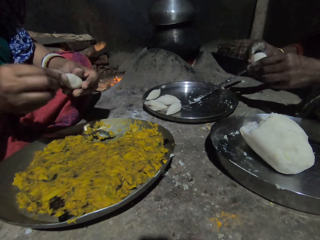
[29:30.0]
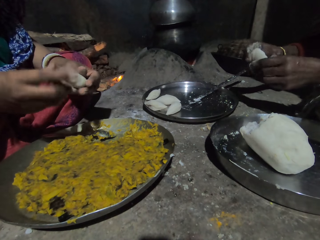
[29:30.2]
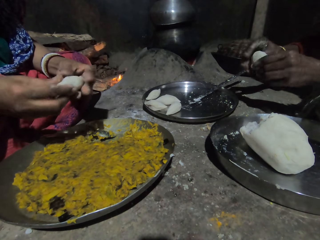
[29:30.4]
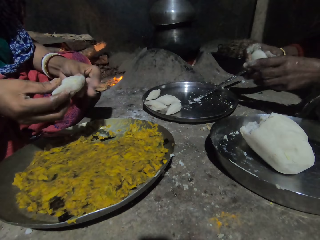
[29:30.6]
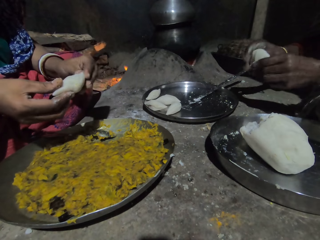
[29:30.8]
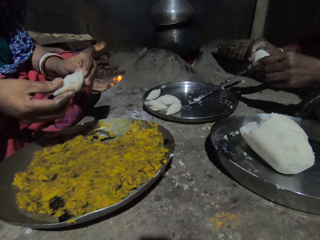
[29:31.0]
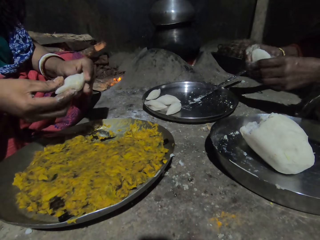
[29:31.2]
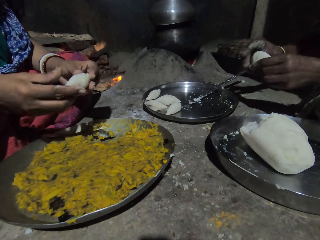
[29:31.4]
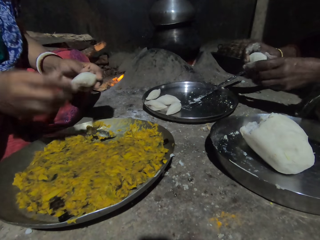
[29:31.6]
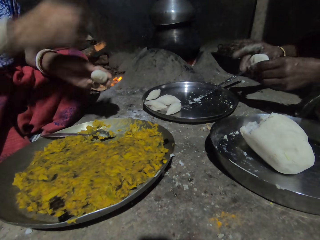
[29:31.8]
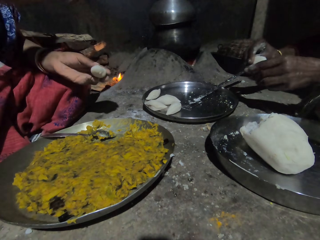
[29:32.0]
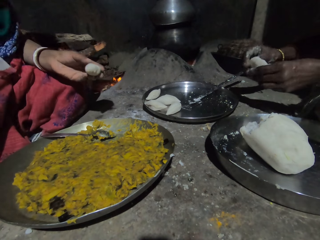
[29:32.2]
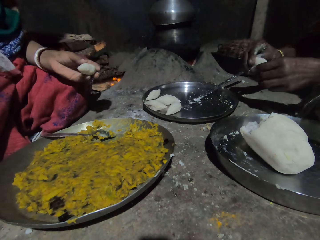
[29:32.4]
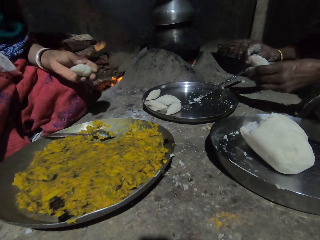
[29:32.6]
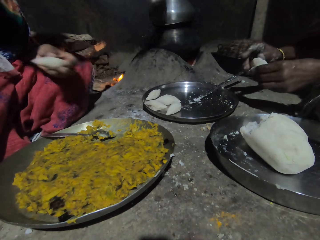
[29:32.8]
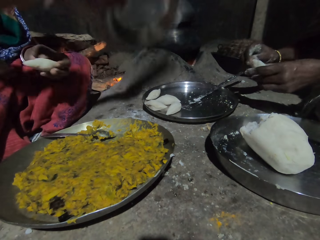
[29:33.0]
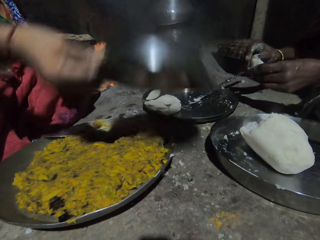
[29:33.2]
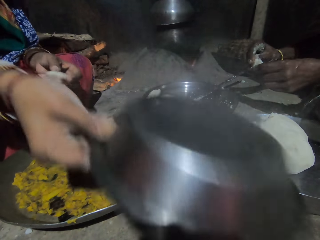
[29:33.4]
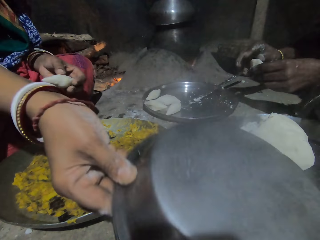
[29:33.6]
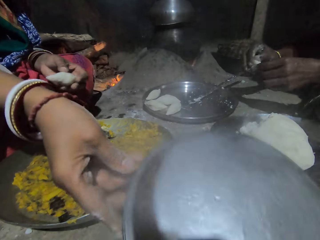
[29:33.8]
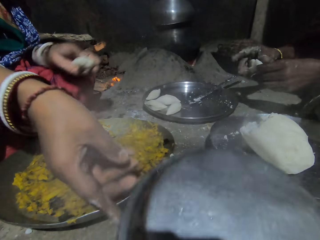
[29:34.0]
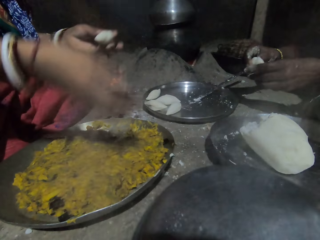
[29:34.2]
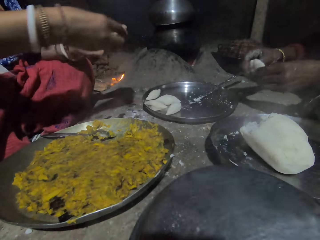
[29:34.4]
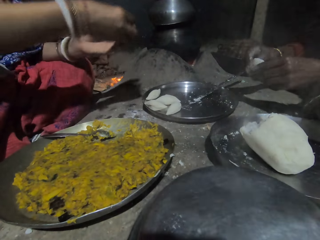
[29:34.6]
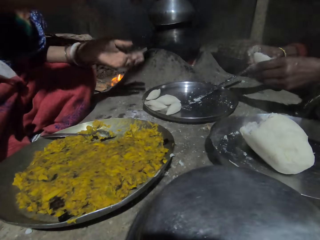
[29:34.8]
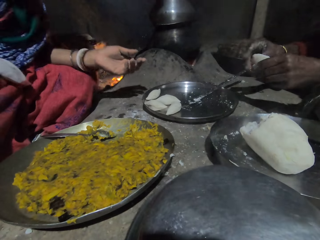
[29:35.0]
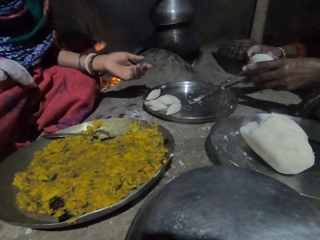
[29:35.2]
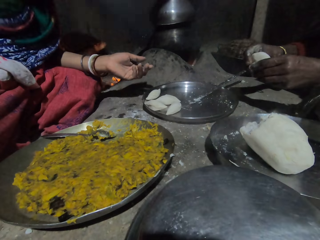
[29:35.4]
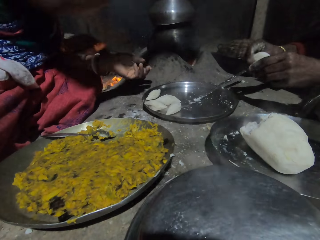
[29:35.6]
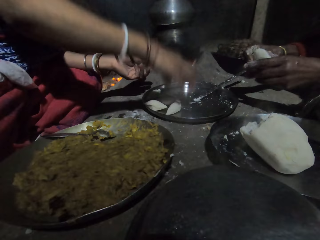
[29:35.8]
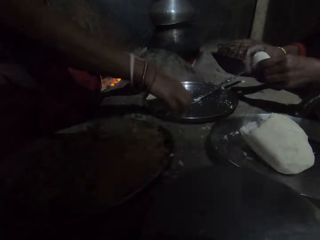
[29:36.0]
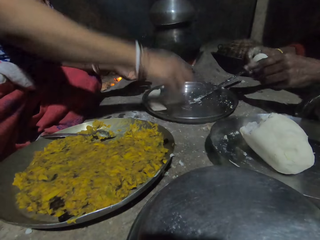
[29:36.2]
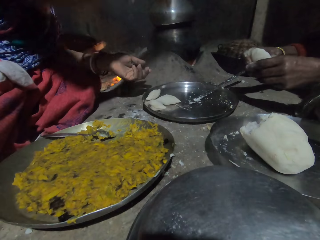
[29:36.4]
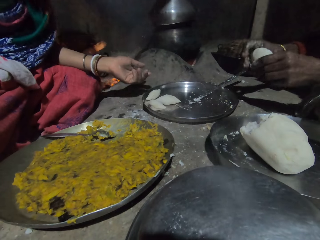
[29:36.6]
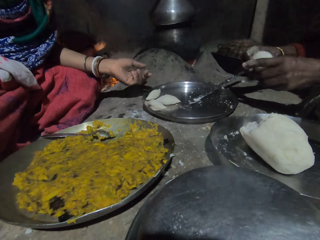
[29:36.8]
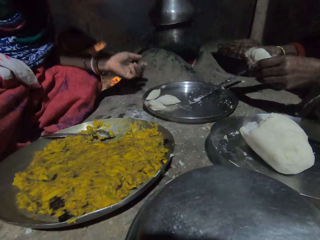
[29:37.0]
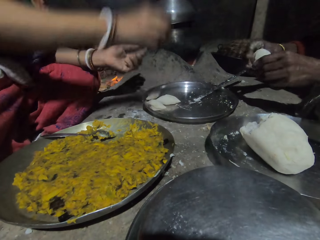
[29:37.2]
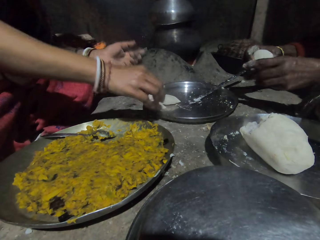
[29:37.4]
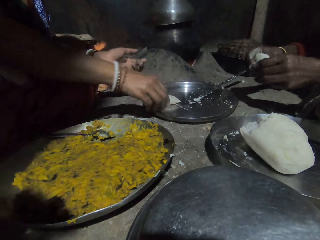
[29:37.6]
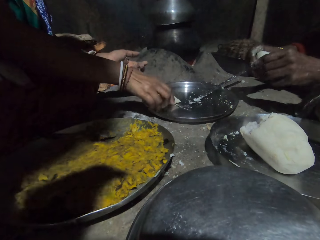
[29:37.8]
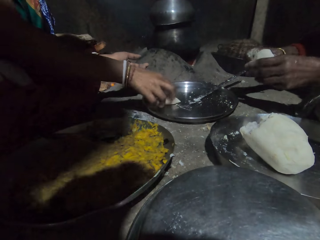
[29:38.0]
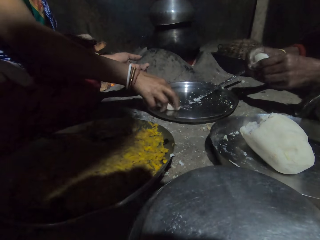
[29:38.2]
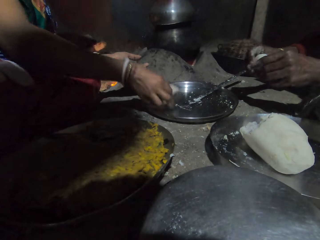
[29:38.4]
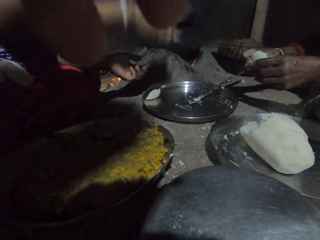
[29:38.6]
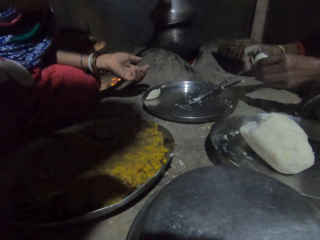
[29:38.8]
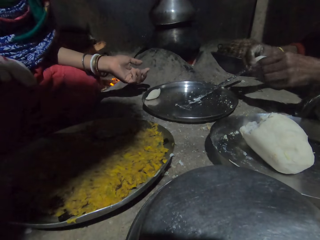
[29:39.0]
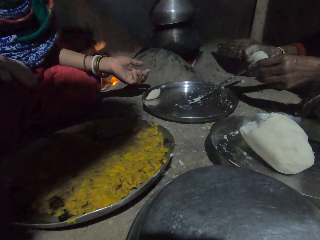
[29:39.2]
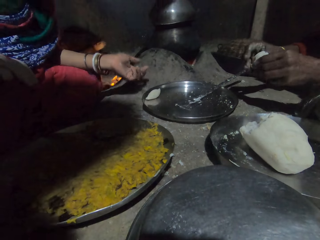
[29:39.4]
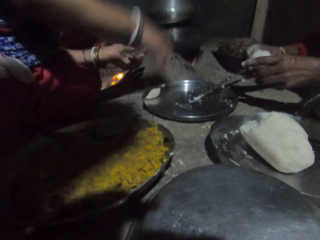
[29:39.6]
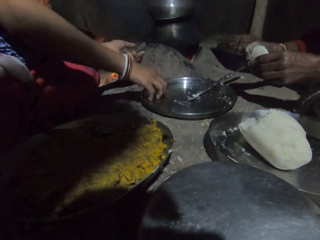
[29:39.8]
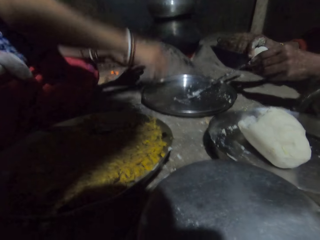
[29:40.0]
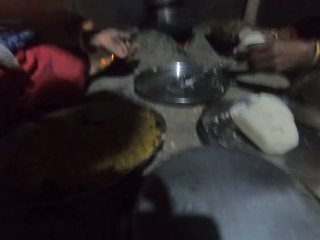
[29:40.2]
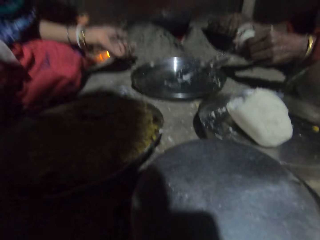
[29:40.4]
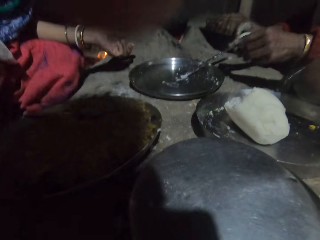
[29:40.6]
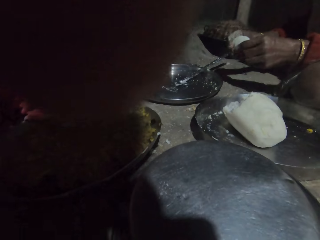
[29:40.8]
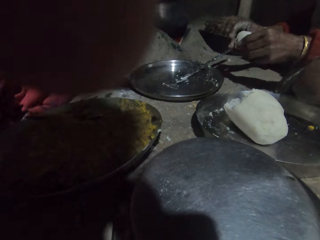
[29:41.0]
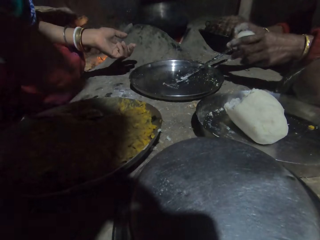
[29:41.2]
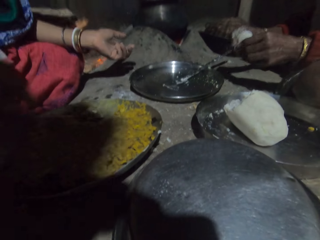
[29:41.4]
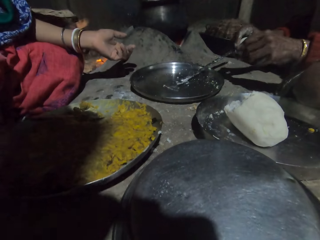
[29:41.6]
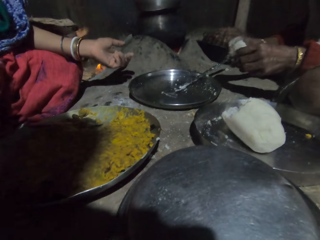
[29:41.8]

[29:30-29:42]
A person picks up the folded dough. The camera wearer grabs the camera.

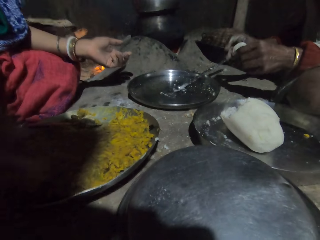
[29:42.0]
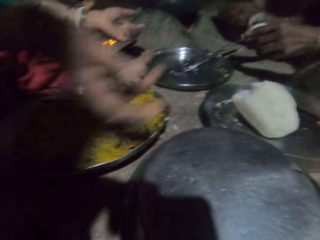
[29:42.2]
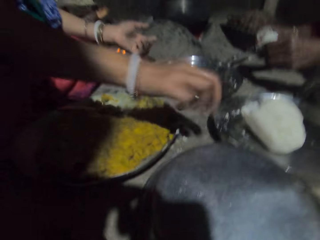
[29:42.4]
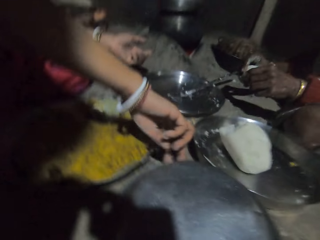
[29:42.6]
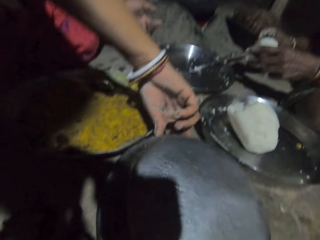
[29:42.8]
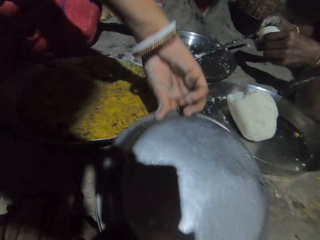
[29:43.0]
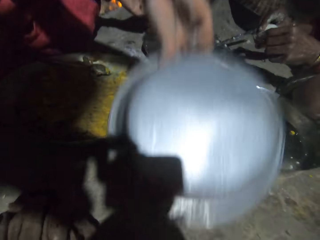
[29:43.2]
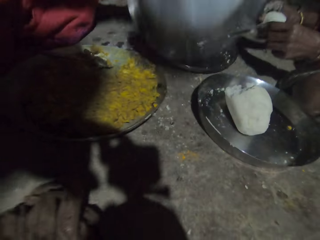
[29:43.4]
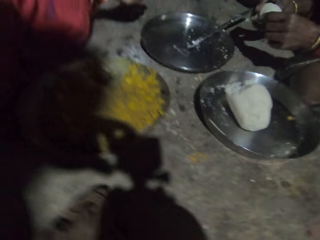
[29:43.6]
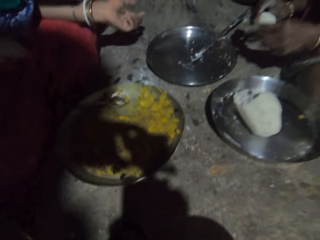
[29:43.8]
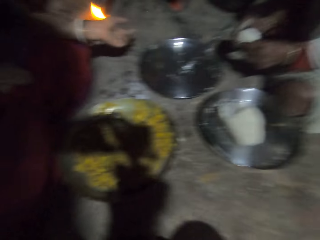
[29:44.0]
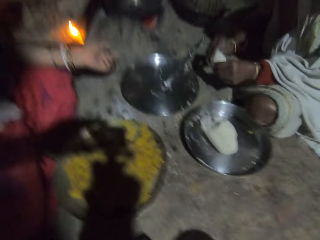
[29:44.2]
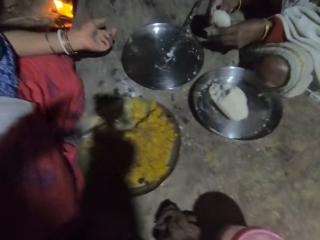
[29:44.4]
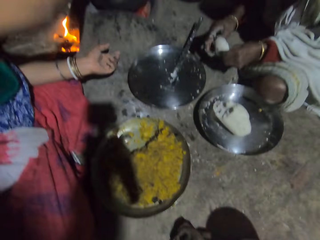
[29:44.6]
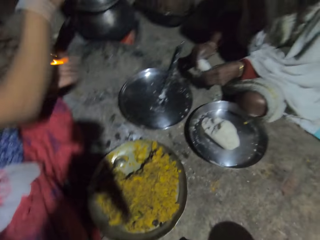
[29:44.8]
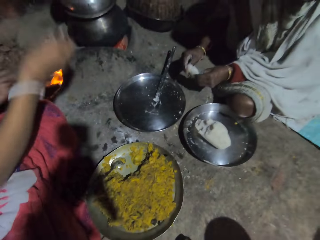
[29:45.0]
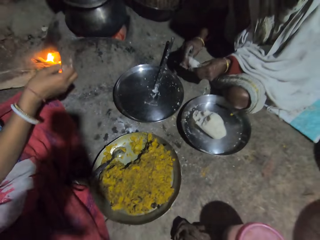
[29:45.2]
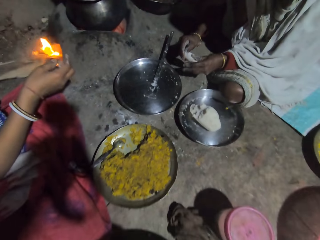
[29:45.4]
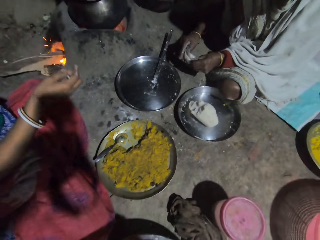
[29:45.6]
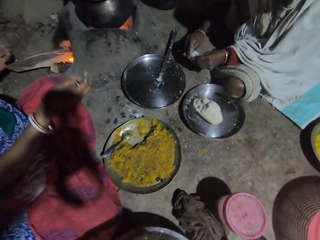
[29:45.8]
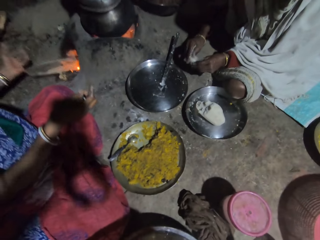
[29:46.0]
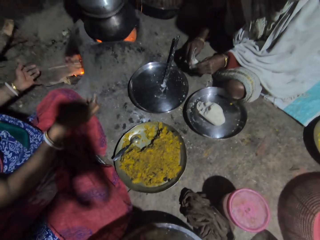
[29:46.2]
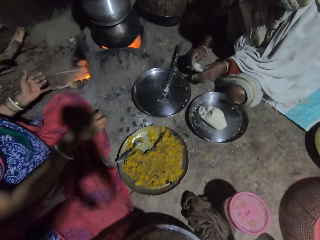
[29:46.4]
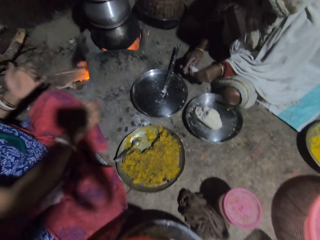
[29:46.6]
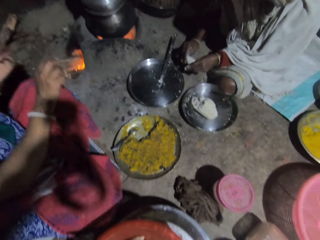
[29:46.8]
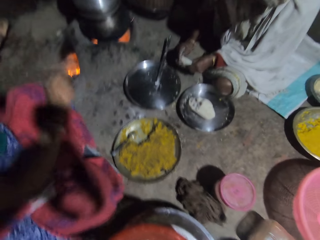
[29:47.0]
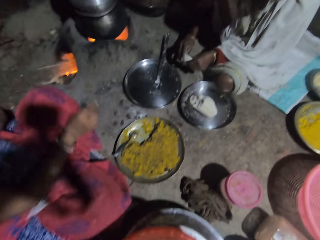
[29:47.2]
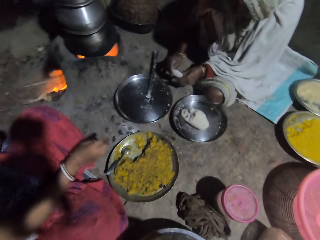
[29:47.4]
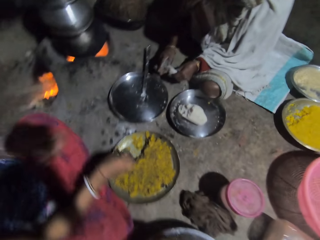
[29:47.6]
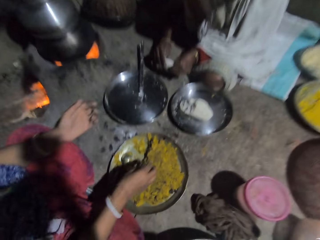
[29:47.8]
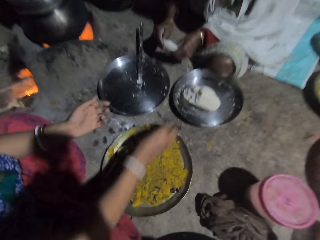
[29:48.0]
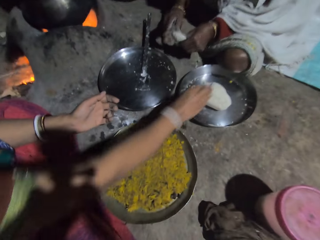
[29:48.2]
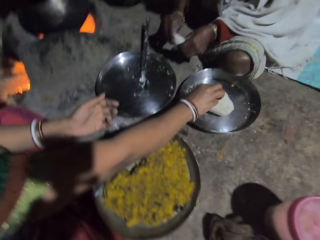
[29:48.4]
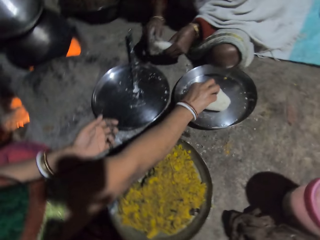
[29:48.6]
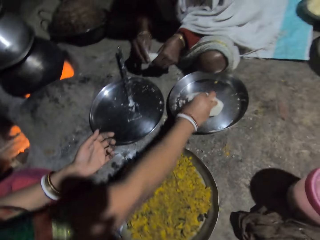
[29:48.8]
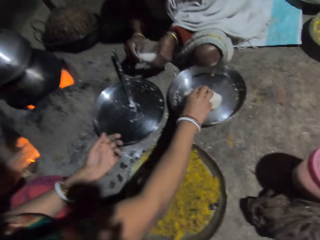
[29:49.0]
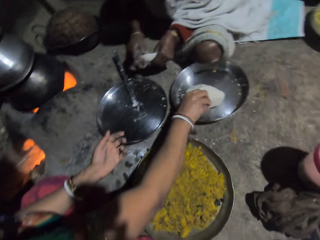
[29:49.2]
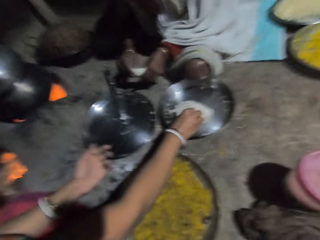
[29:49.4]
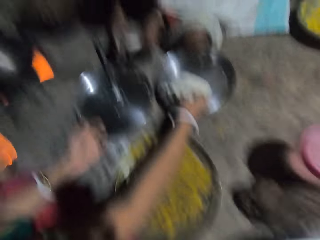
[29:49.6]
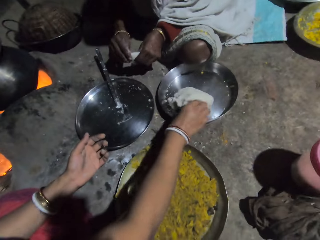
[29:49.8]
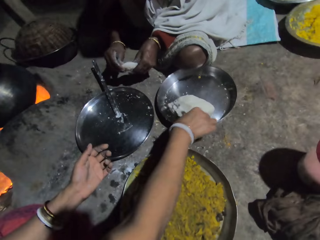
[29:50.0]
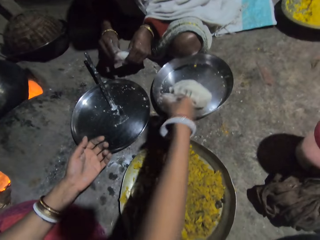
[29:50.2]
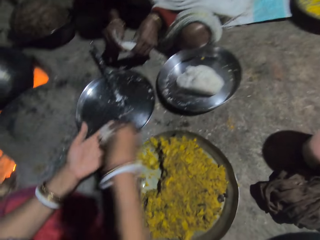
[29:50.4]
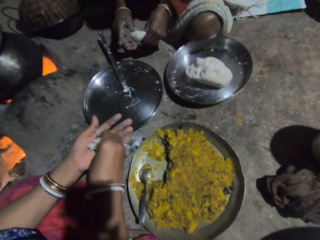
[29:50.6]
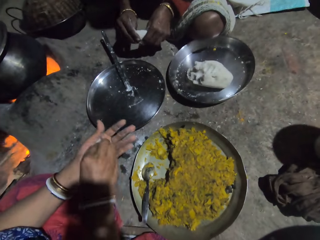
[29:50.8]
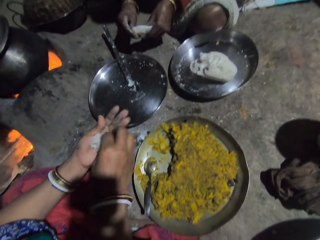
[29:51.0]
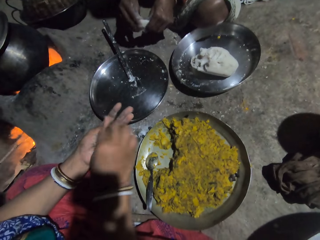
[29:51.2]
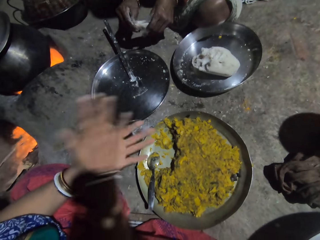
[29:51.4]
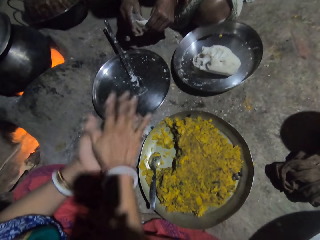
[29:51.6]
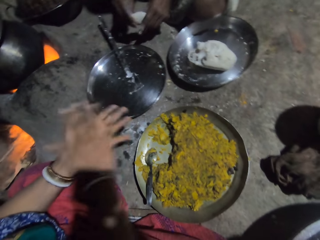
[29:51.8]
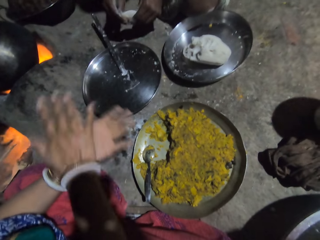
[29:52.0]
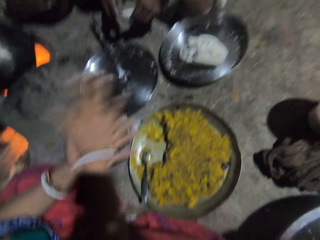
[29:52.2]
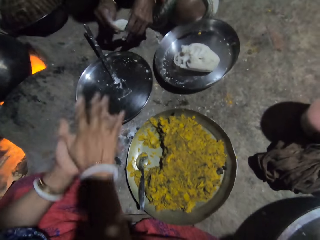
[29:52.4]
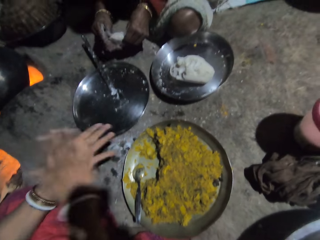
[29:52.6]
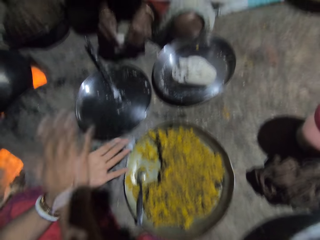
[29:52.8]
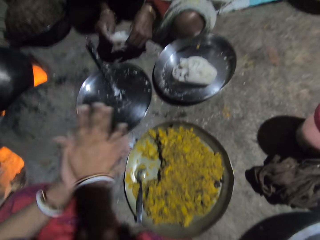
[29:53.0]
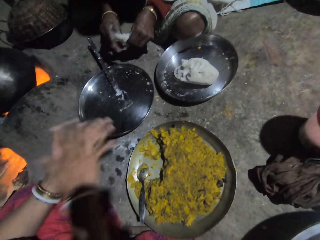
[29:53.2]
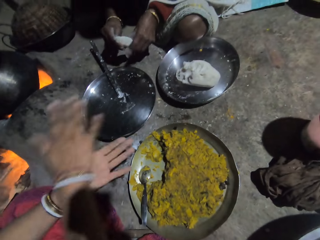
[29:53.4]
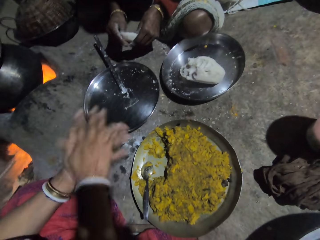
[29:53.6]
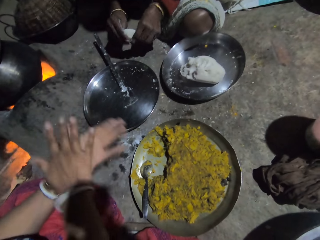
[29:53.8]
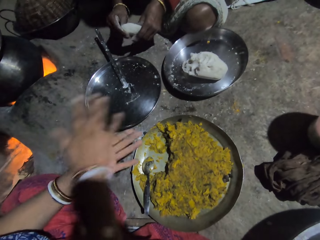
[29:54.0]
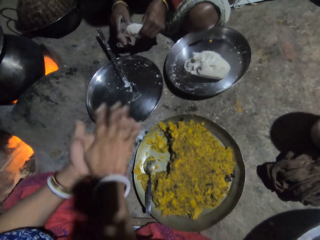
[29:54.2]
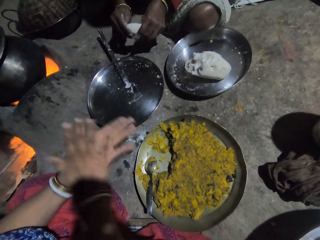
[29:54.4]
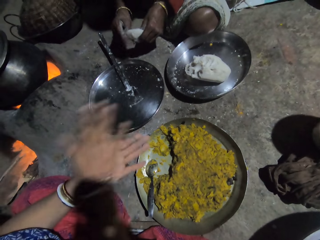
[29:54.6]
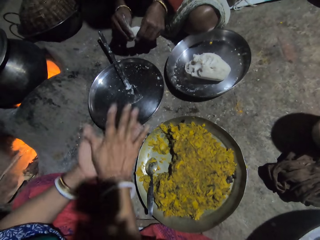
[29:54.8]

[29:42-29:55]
The camera wearer holds the camera. A woman scoops dough with her hand. The woman rolls the dough into a ball on her hands. The camera wearer holds the camera close to the woman.
